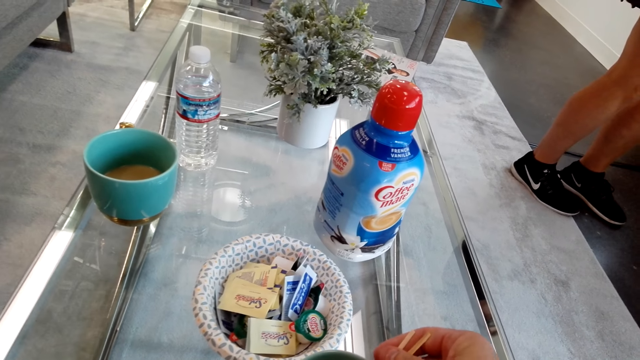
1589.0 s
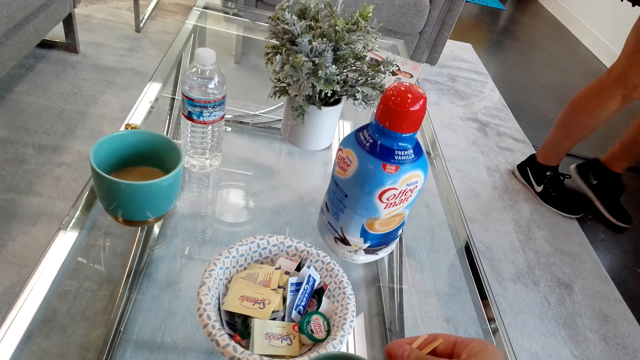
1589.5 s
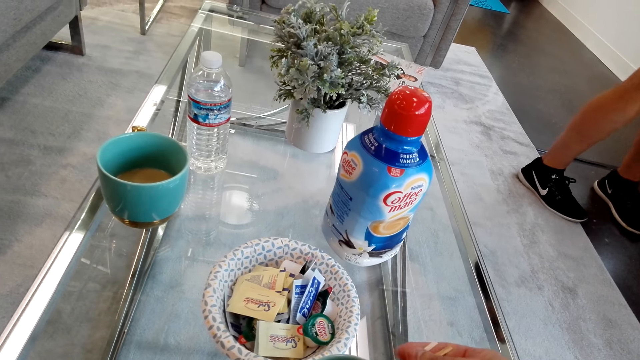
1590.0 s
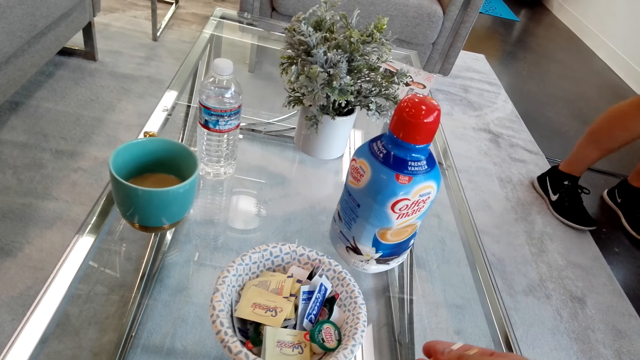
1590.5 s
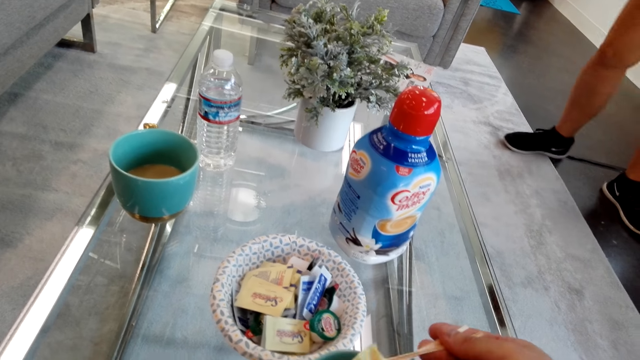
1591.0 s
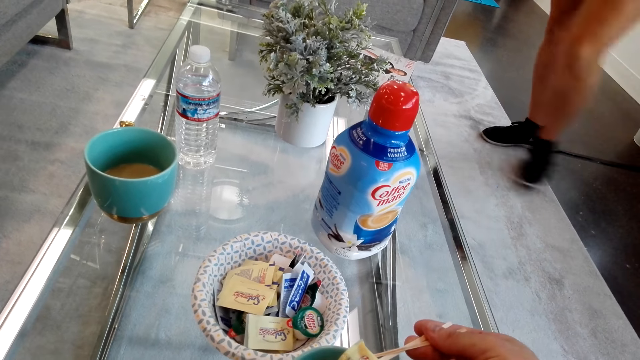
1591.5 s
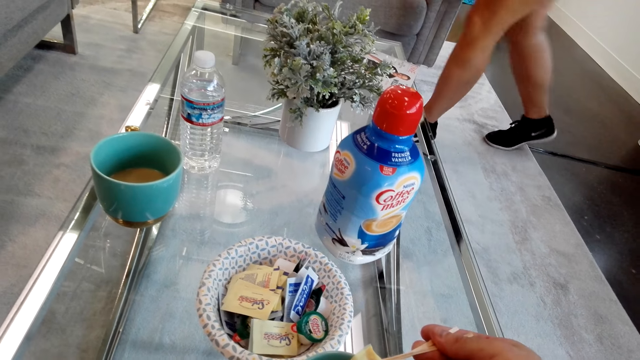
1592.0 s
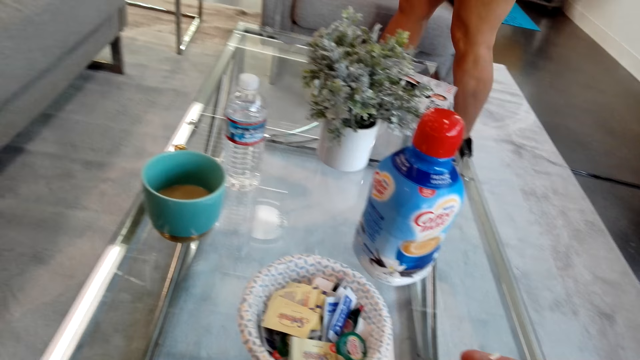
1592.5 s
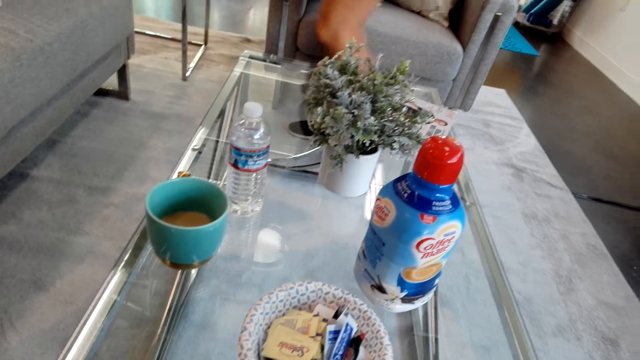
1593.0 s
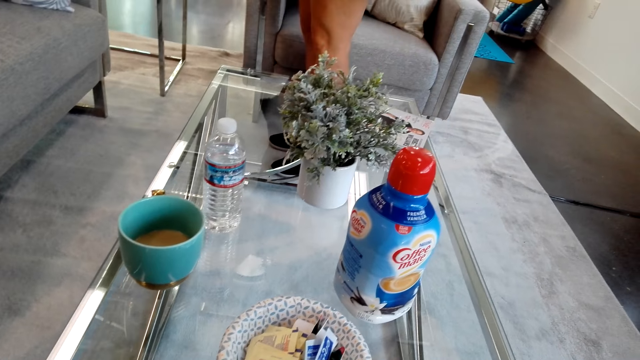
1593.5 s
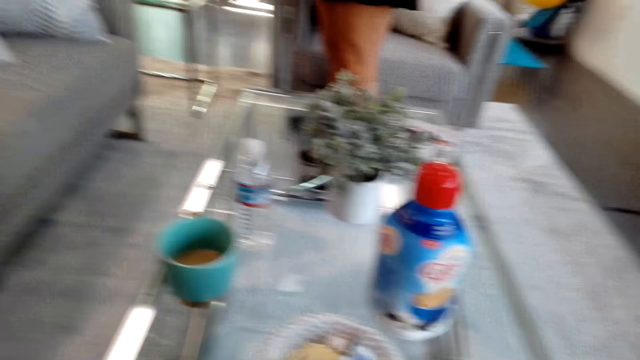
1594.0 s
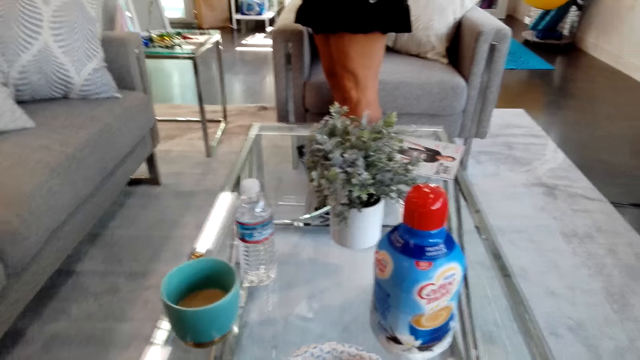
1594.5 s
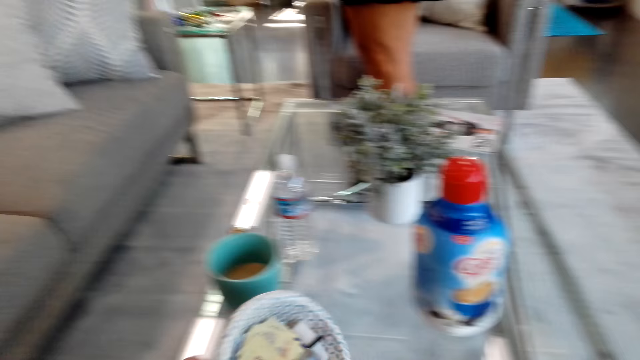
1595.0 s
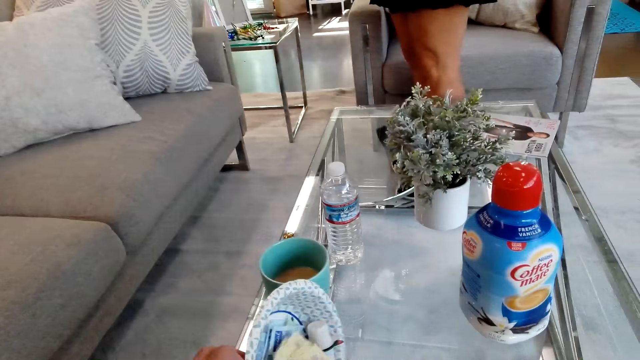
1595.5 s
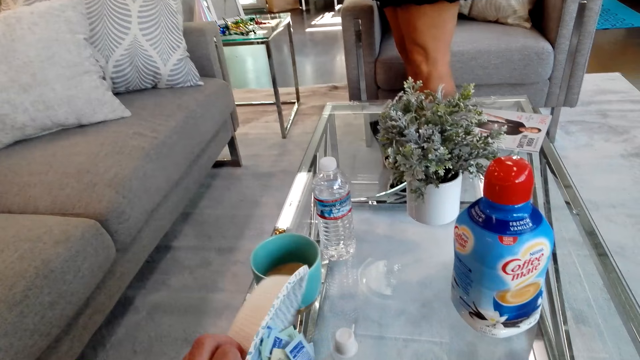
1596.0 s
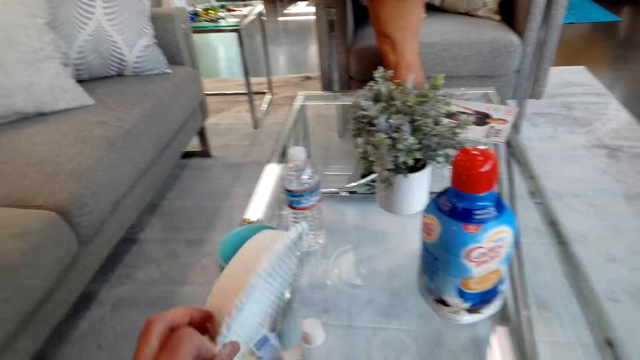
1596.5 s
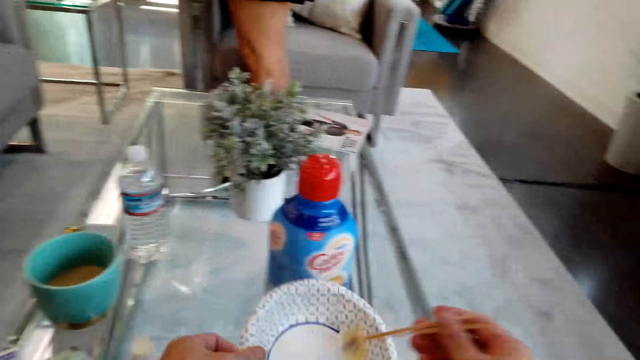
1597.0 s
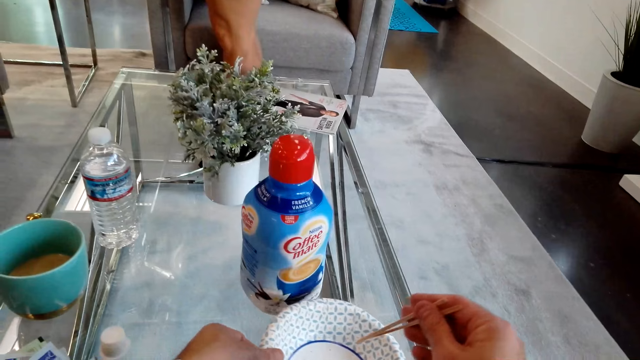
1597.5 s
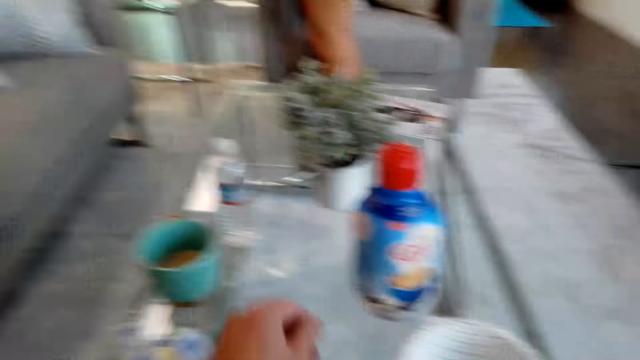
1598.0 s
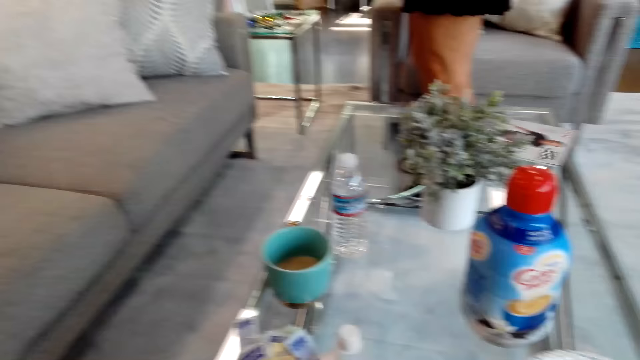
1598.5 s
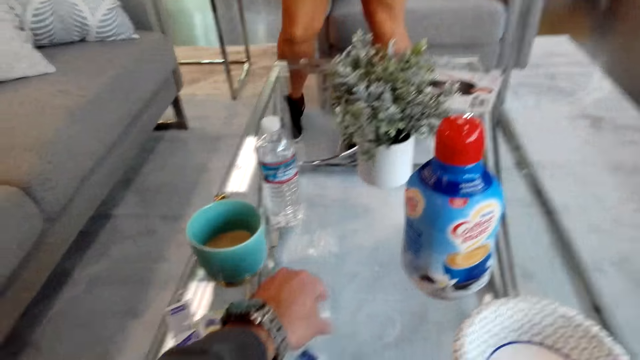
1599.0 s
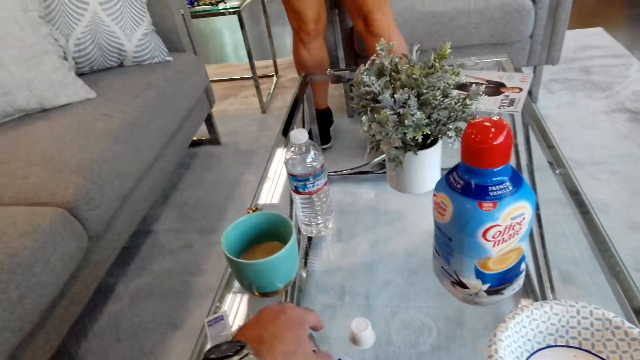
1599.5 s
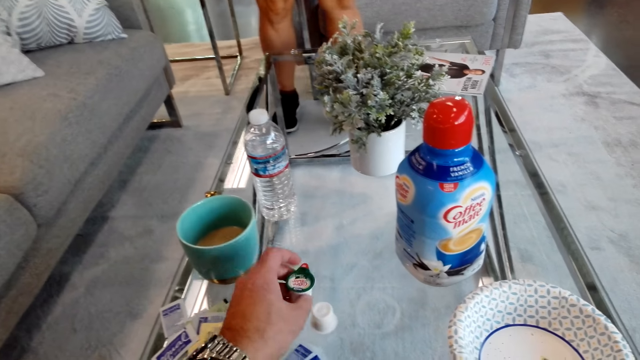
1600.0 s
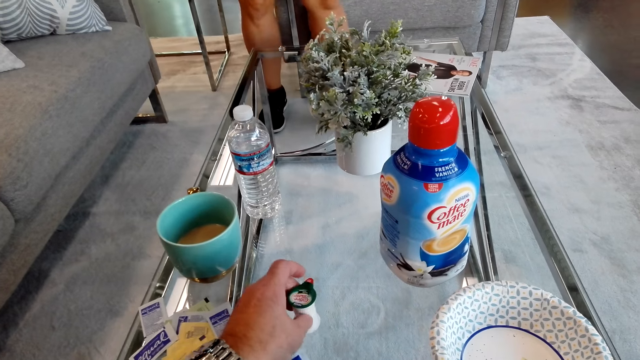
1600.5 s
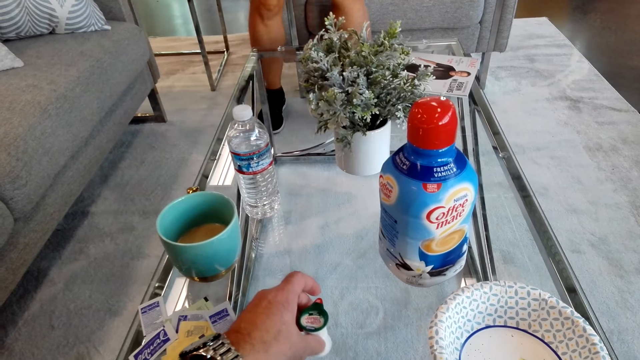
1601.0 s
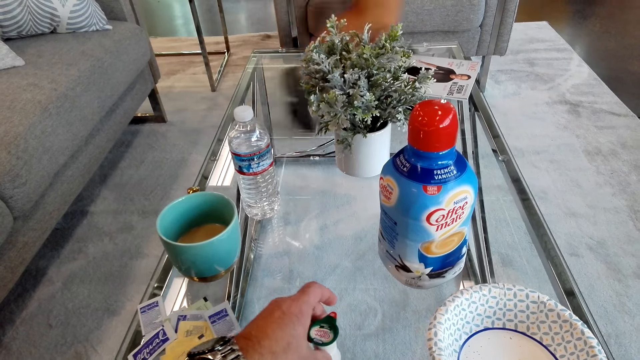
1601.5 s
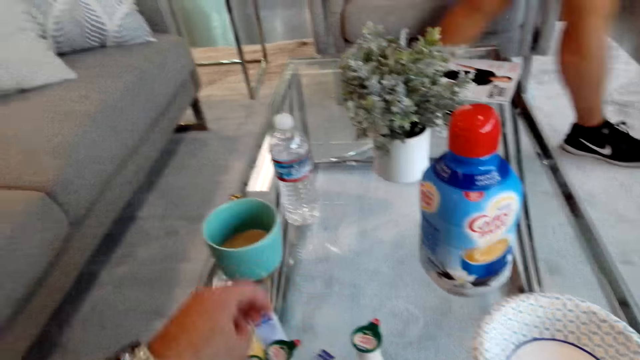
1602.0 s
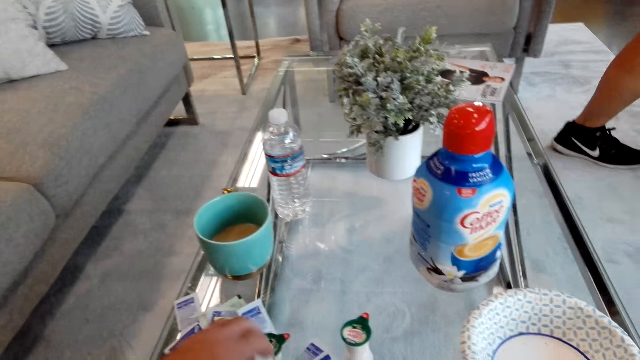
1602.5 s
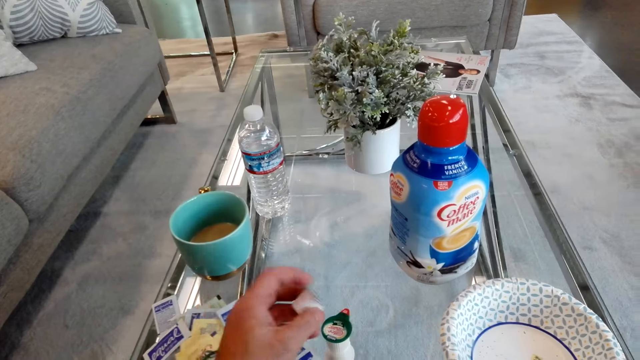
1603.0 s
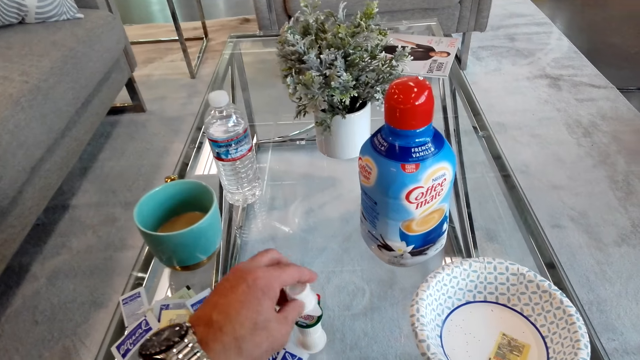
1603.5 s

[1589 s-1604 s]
The girl walks. The camera wearer pours something. They arrange something. They pick up something on the table.

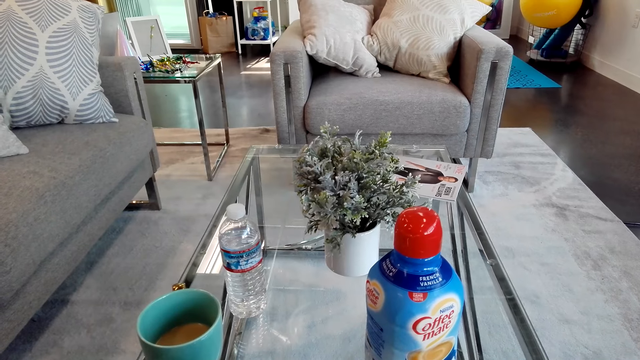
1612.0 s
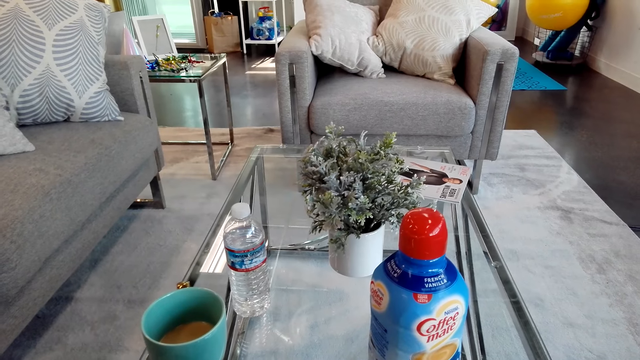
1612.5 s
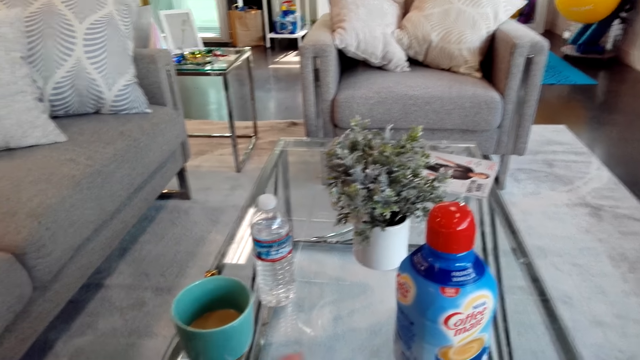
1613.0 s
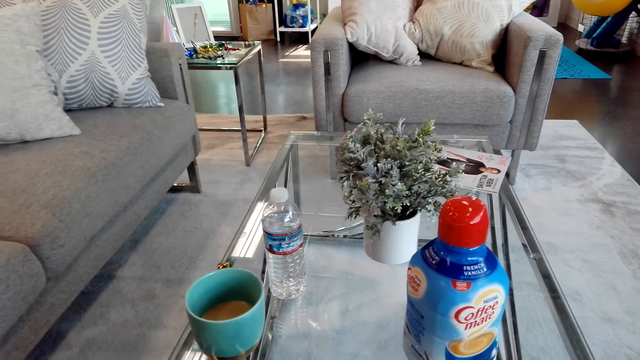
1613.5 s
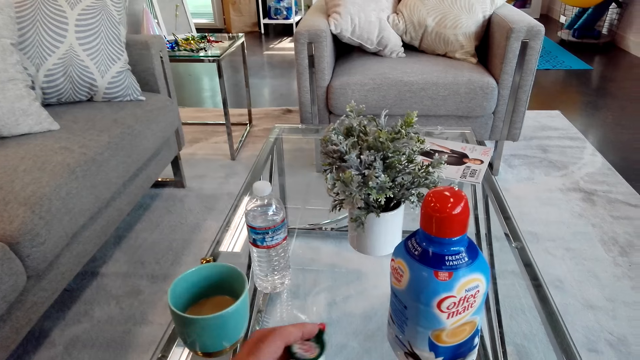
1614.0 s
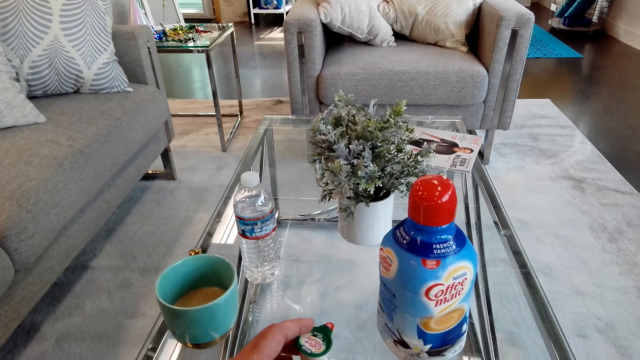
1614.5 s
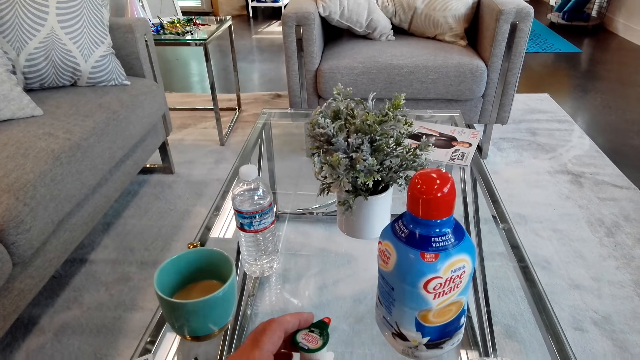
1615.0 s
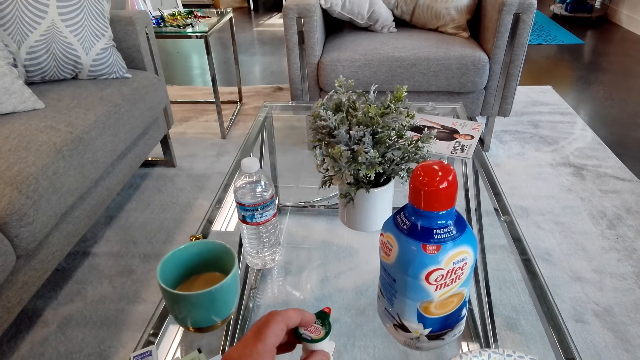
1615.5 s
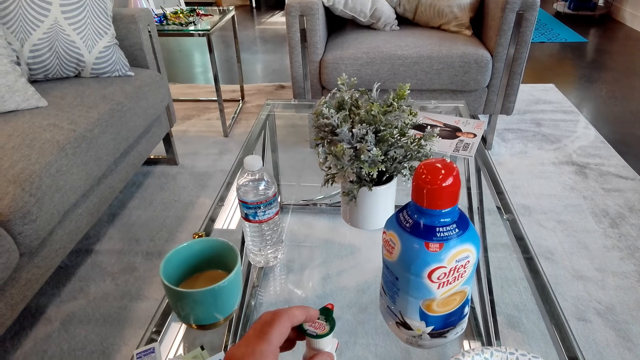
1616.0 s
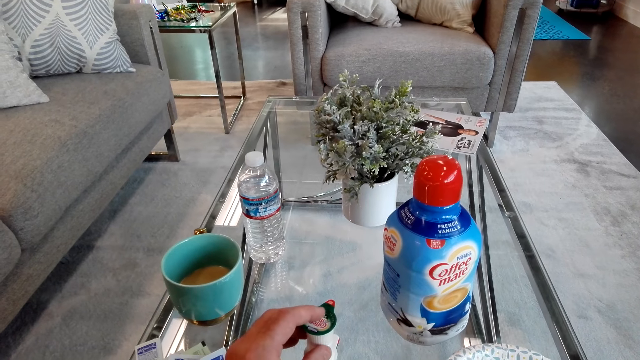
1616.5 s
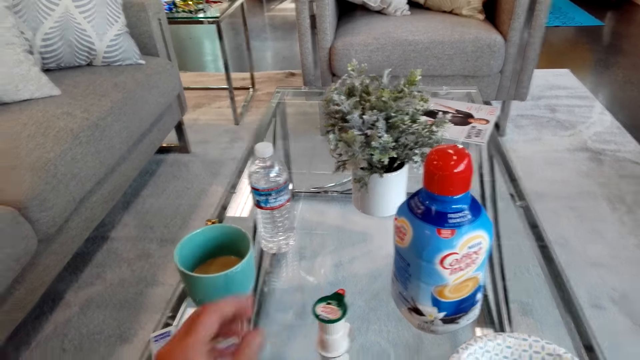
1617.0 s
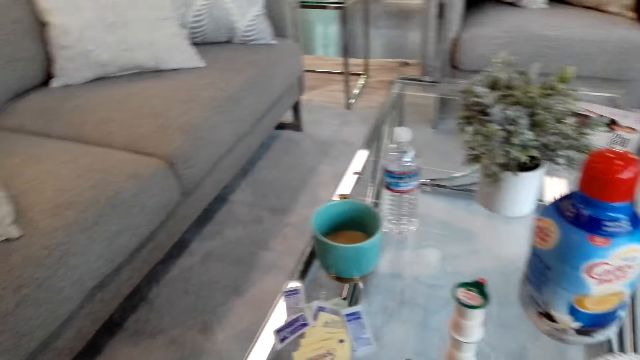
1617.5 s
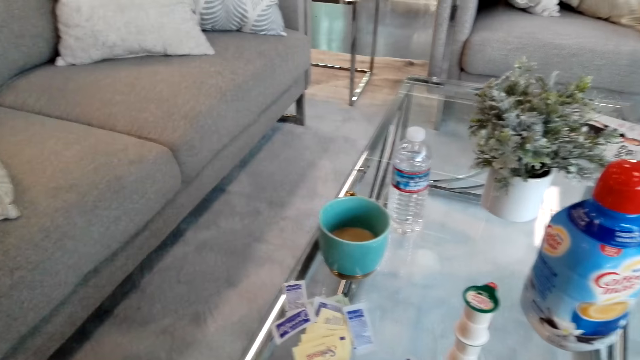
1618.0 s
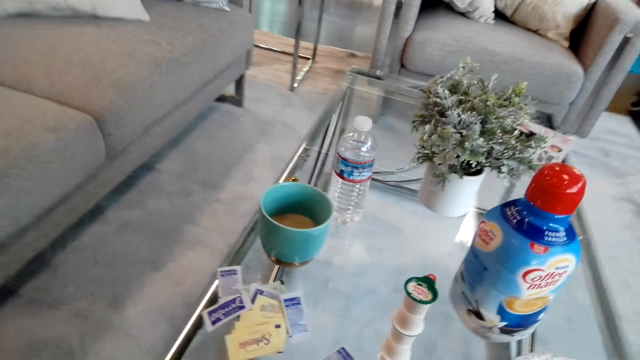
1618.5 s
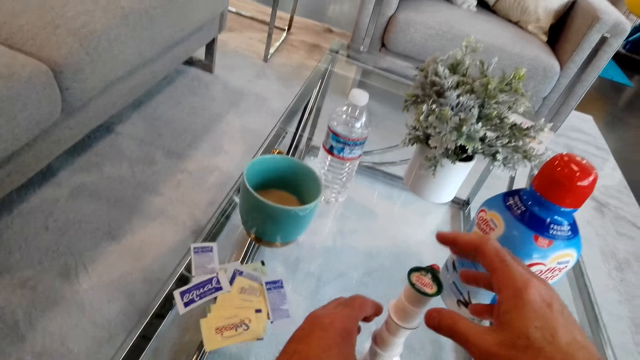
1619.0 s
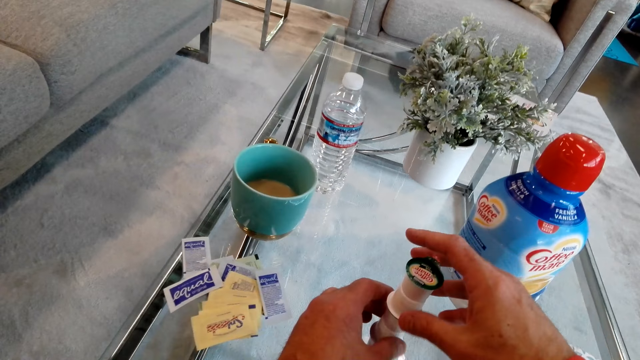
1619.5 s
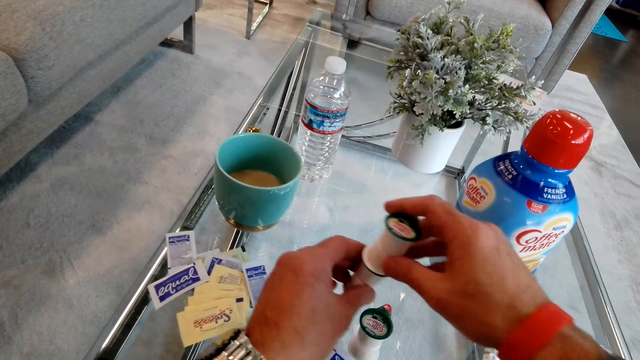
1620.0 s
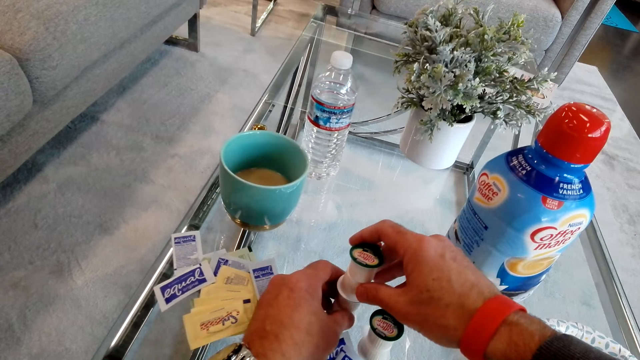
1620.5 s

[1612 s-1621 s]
The camera wearer talks to a girl. They arrange something.
